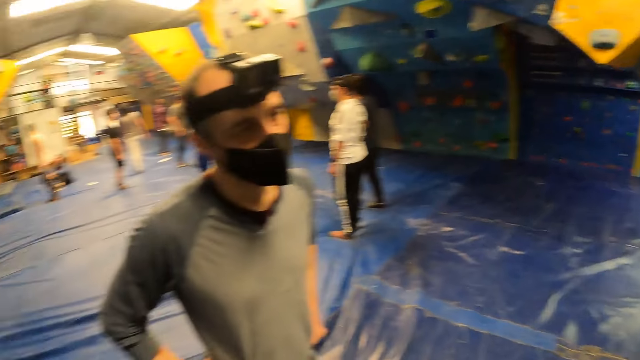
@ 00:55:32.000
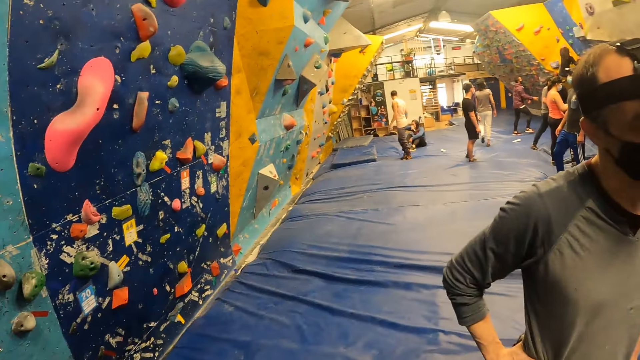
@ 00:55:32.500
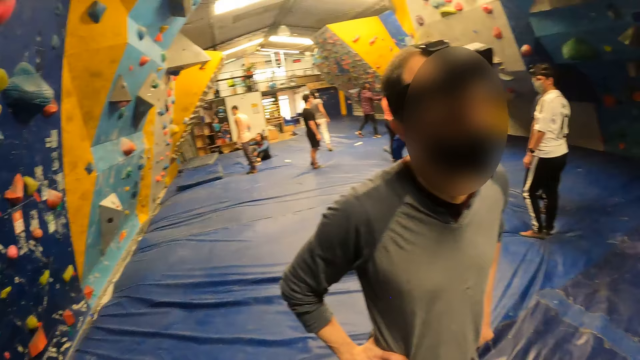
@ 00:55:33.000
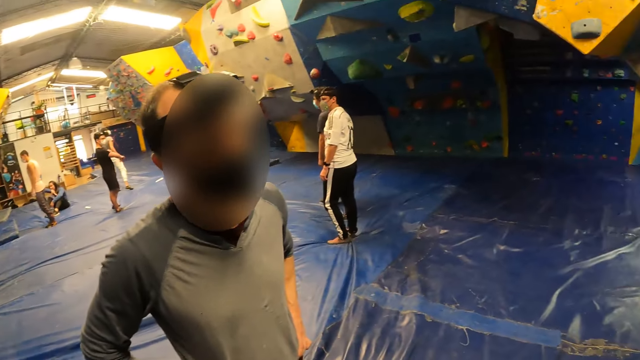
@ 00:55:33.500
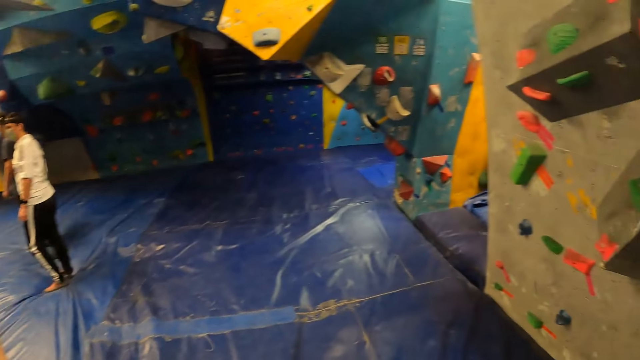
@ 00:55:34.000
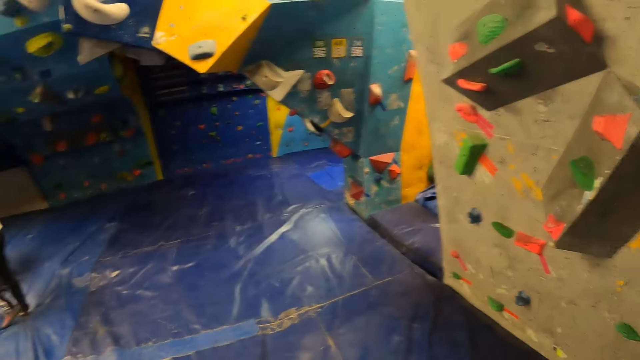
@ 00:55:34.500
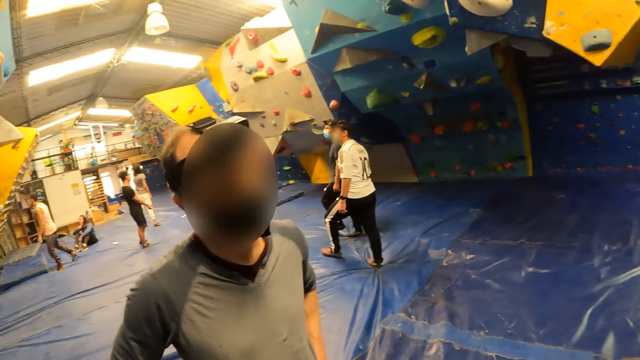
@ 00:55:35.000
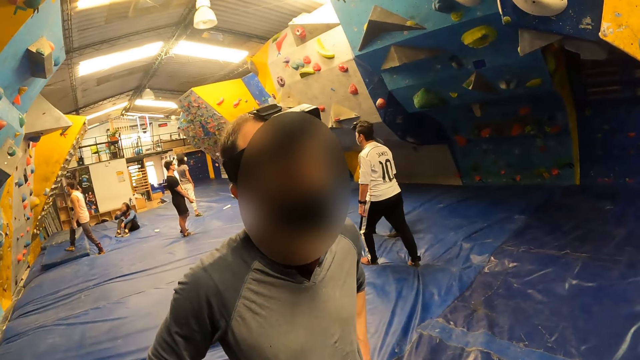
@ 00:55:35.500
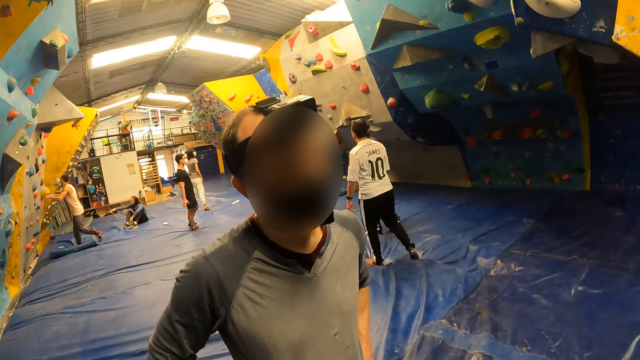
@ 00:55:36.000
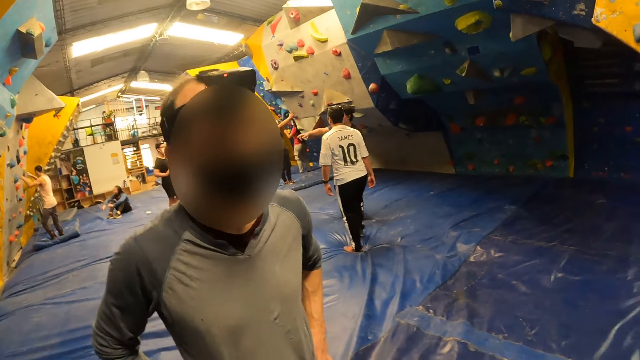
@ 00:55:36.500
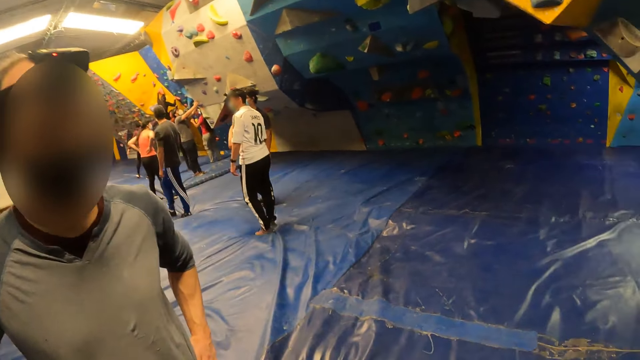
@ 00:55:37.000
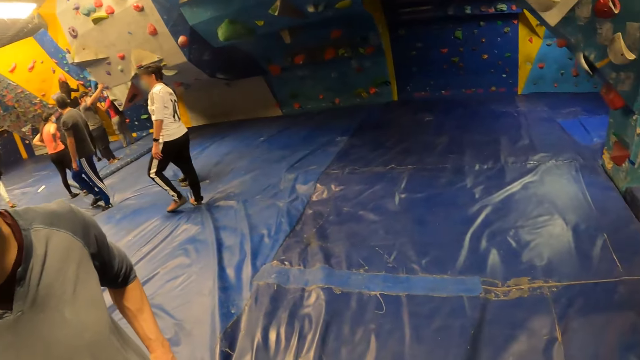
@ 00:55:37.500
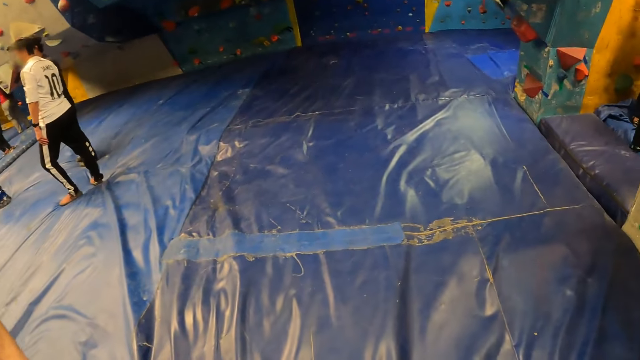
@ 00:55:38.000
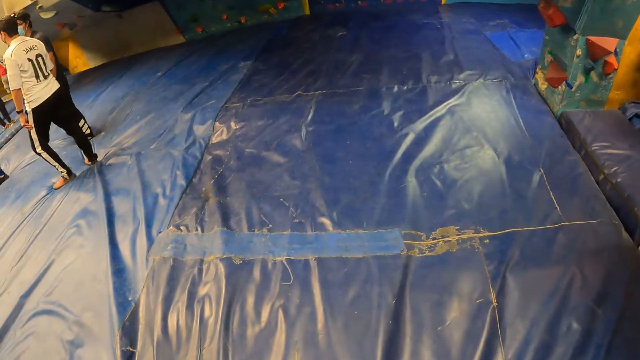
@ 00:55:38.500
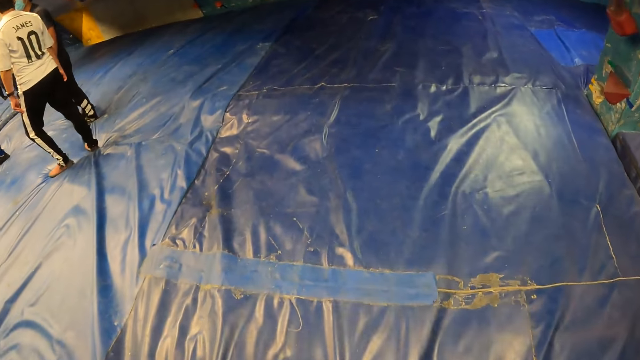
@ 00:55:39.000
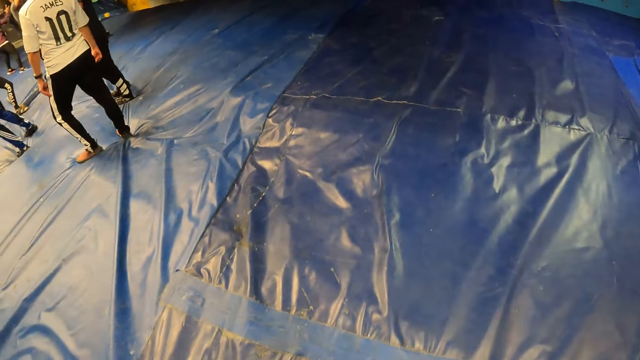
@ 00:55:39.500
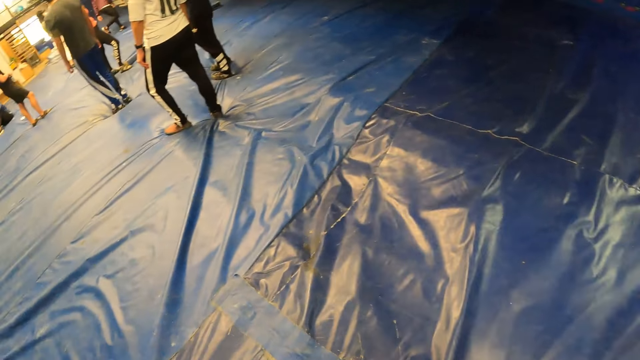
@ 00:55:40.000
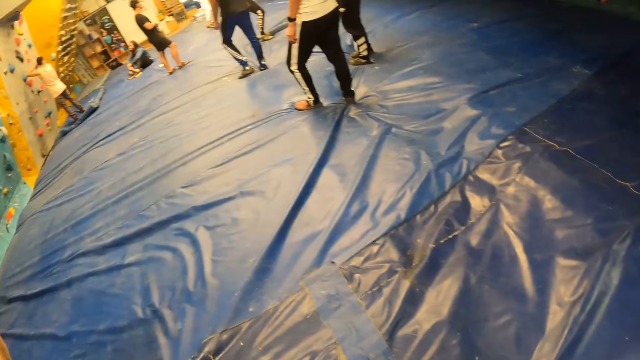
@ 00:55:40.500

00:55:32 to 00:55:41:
The camera wearer interacts with the man. They speak to the man and move forward.

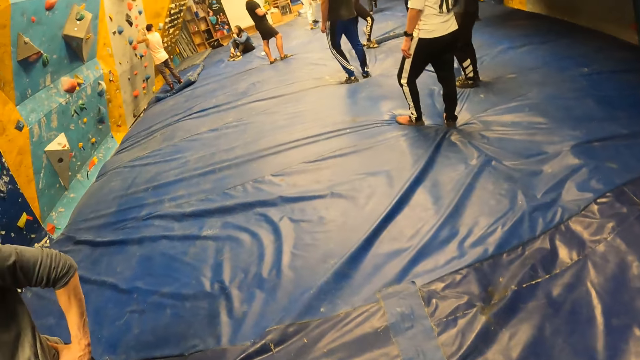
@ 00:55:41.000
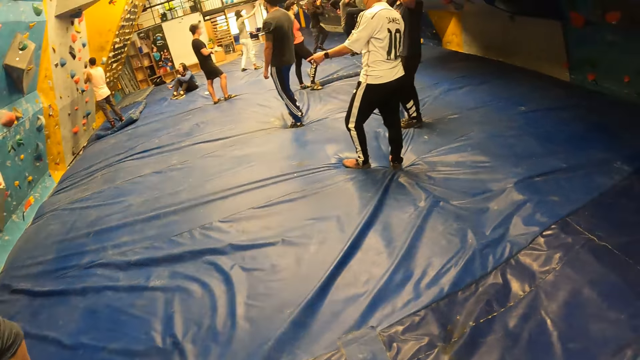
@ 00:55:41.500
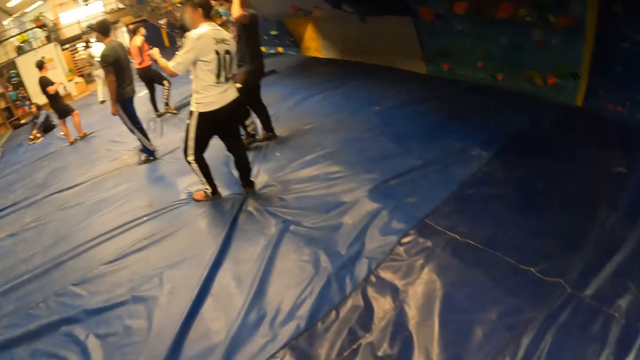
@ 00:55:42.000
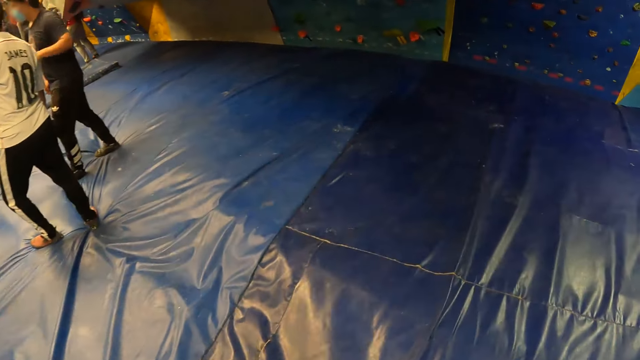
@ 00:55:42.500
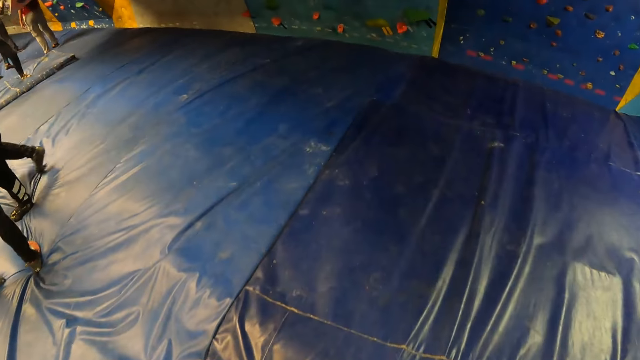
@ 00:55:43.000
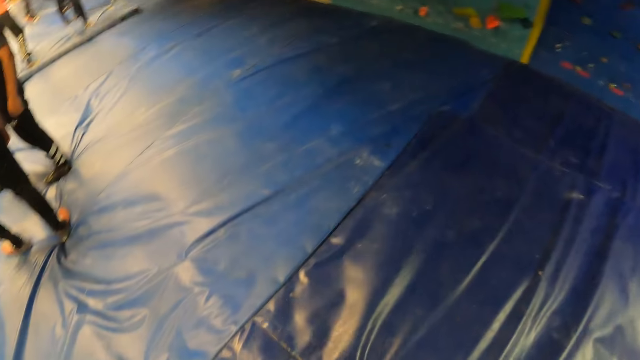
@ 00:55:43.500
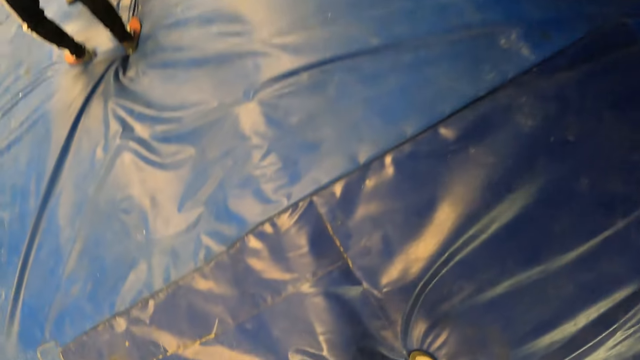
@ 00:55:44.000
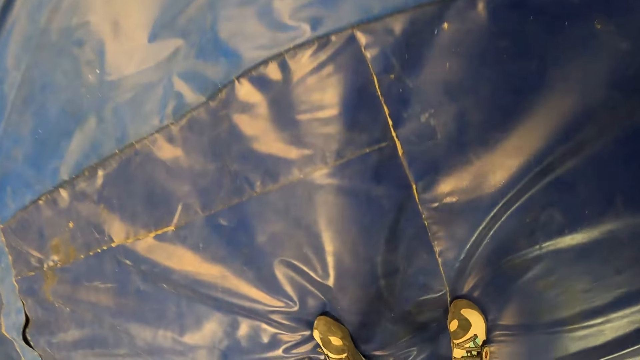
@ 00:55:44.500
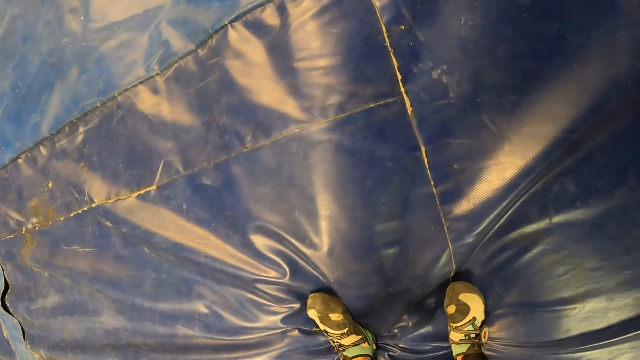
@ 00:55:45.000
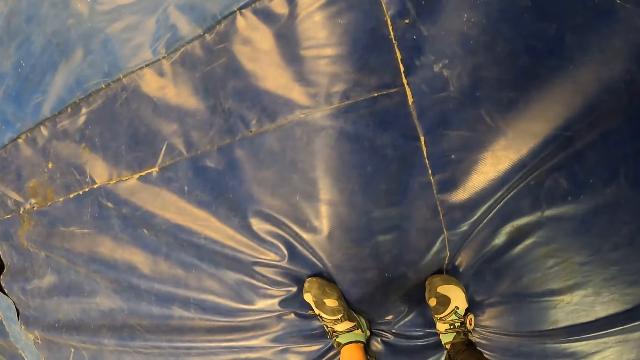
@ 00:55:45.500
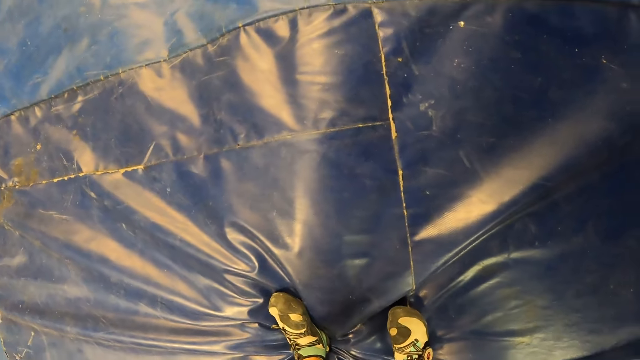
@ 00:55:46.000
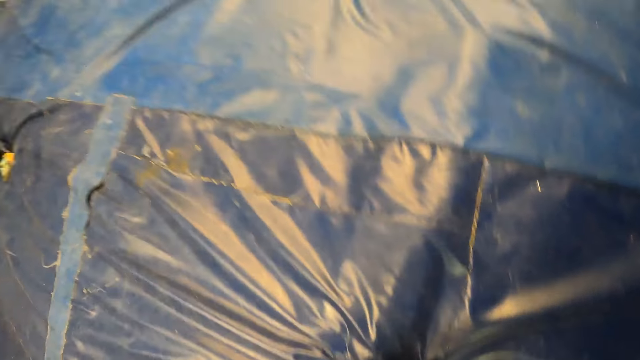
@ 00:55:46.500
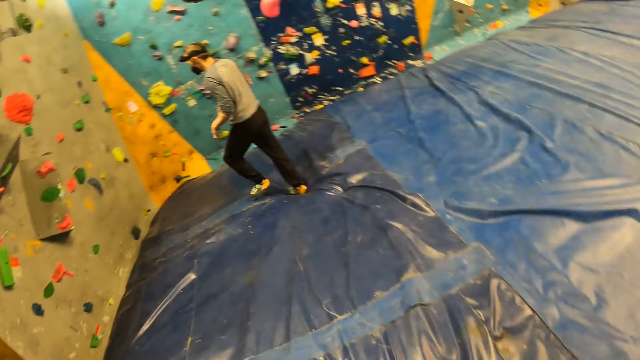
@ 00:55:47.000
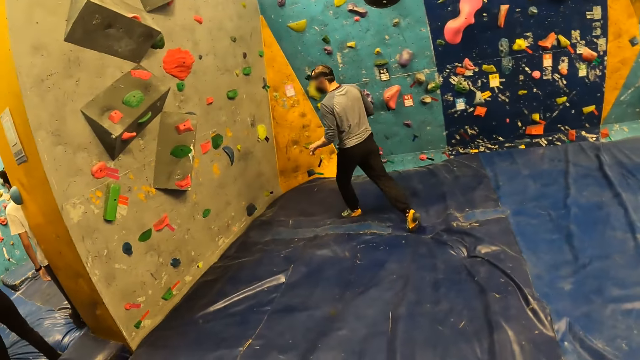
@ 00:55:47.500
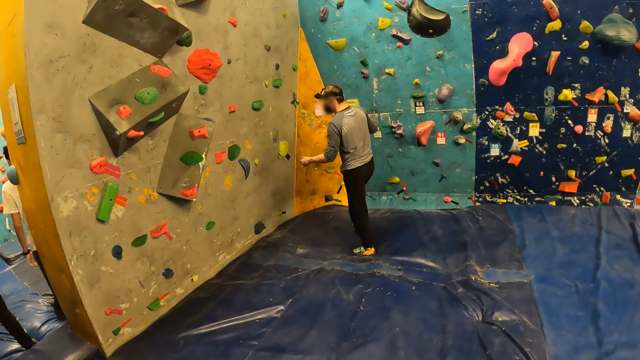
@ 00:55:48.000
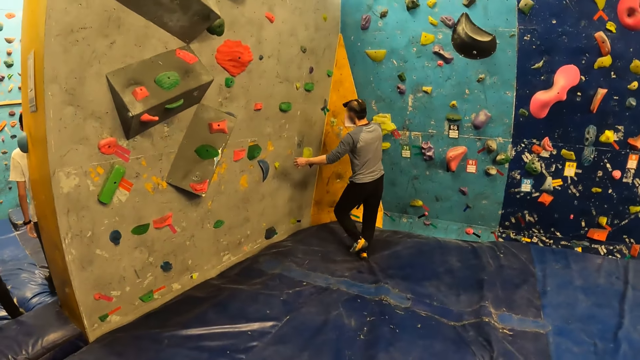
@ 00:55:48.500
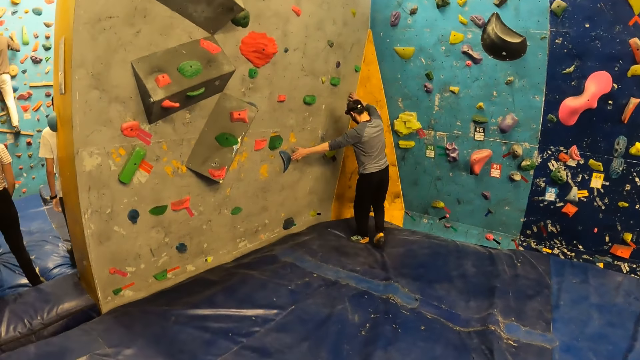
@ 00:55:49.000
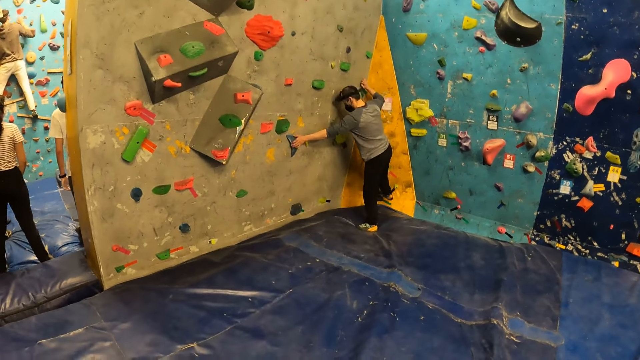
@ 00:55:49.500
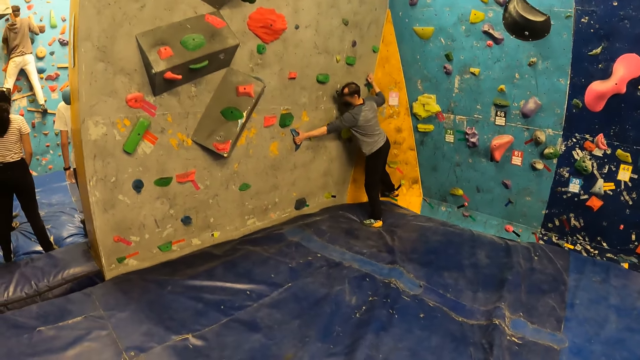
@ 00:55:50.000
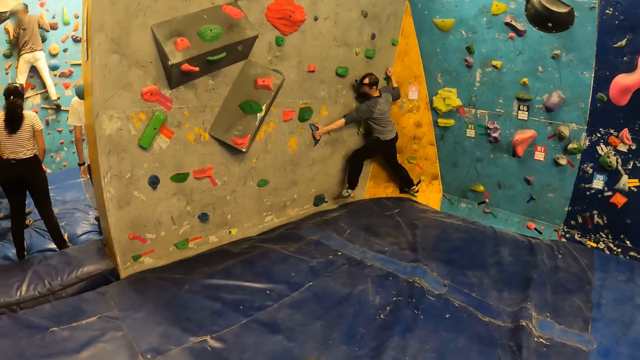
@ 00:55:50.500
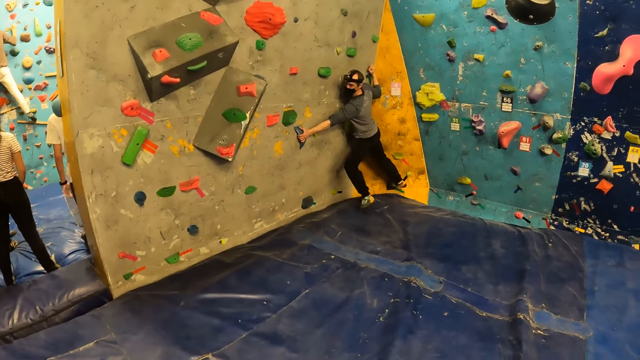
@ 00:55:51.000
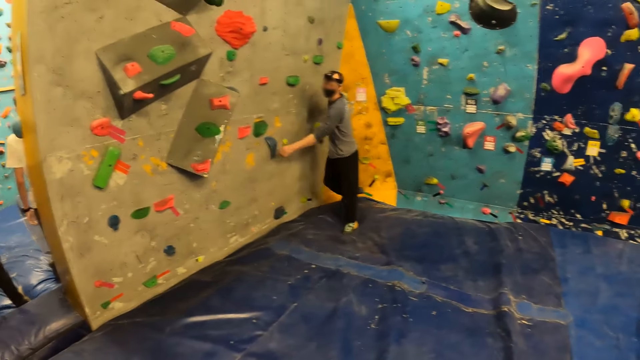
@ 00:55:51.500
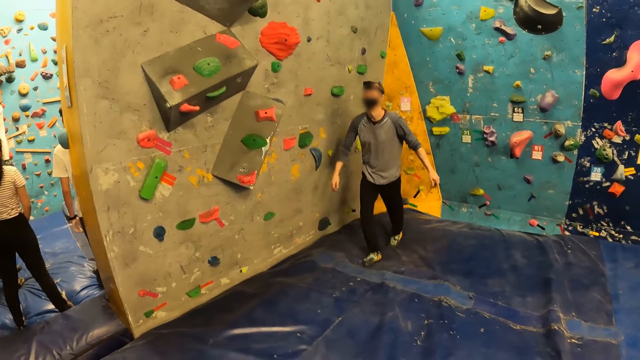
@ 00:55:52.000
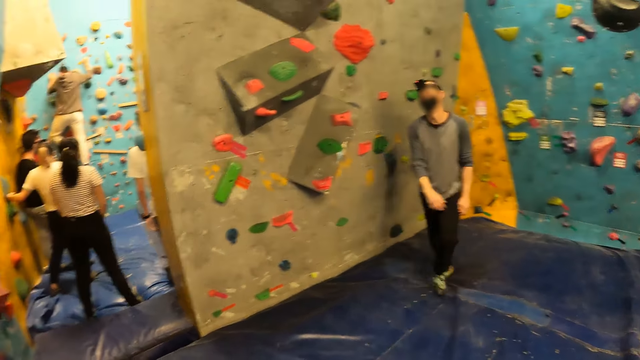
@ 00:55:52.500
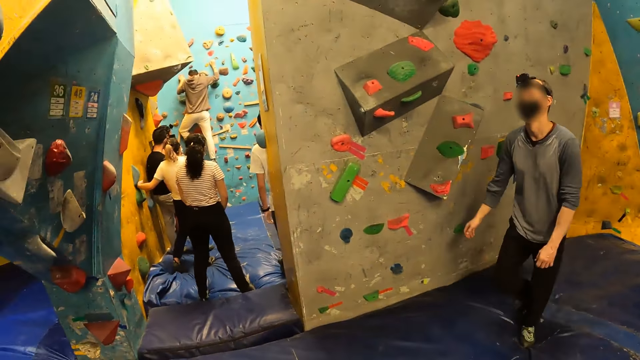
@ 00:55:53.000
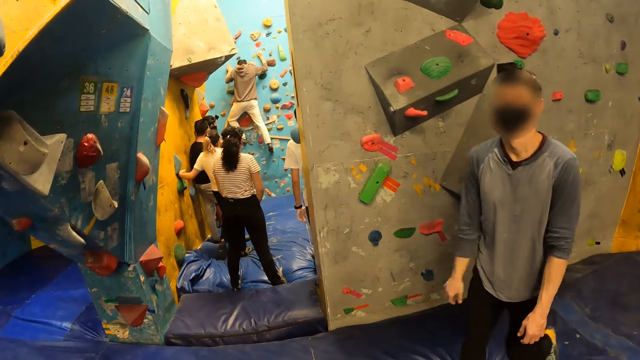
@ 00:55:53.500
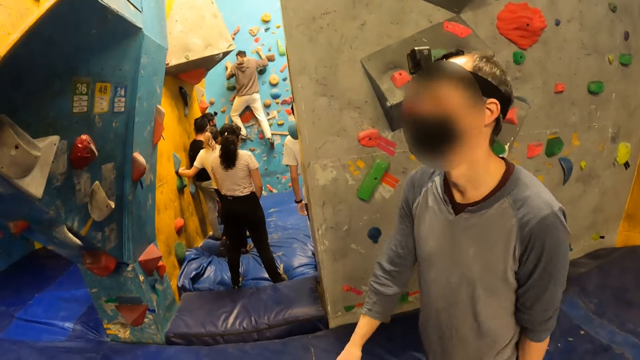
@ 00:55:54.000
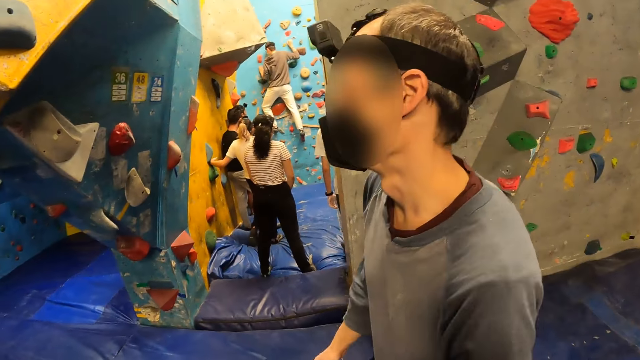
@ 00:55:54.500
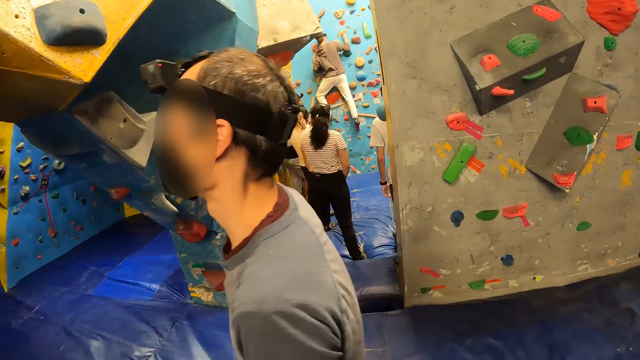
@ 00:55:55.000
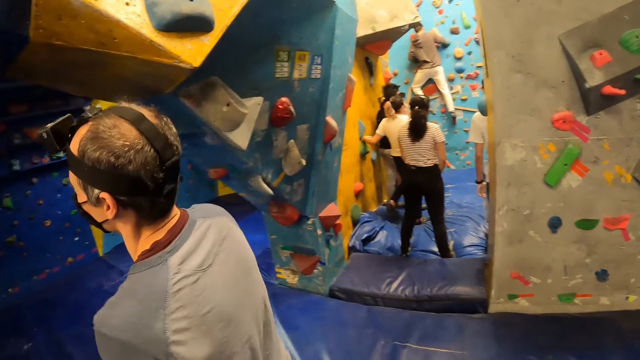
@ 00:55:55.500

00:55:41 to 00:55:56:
The camera wearer looks around, moves forward, looks at the shoes, looks around, and moves closer to the man. The man climbs the wall. The camera wearer moves with the man.
